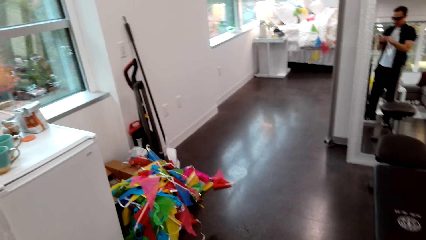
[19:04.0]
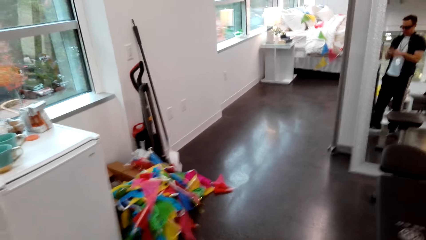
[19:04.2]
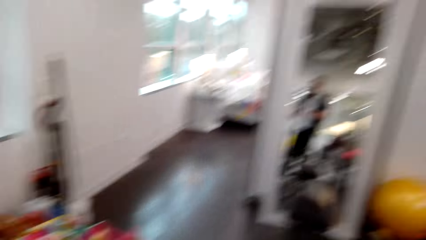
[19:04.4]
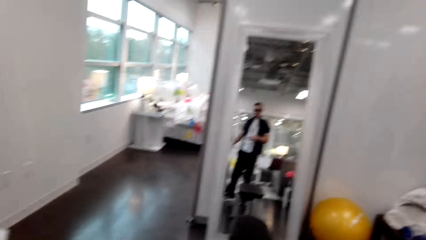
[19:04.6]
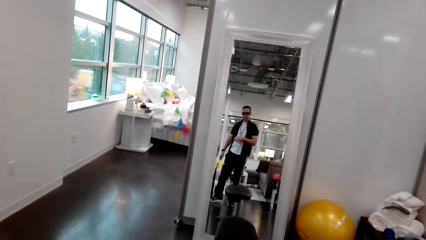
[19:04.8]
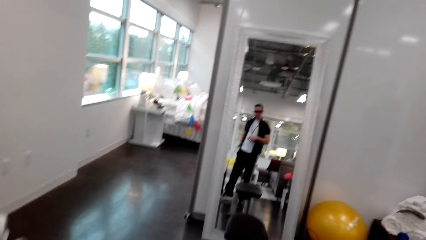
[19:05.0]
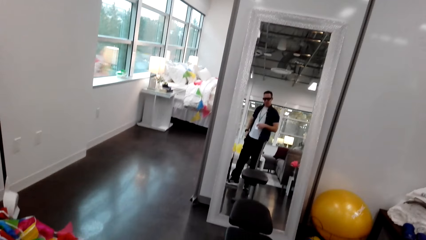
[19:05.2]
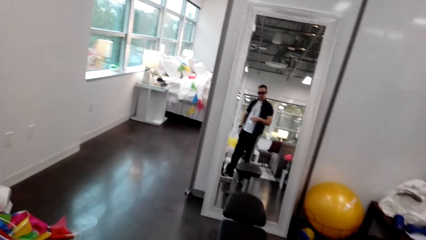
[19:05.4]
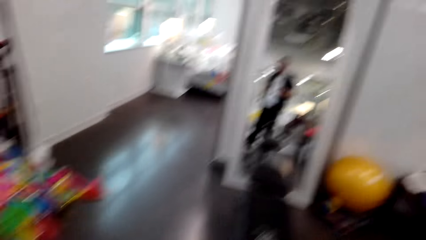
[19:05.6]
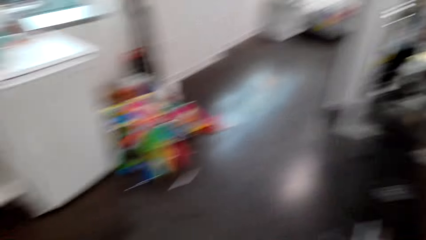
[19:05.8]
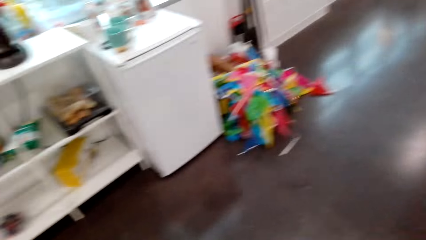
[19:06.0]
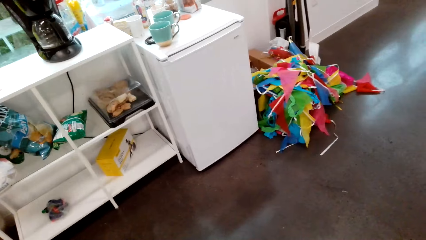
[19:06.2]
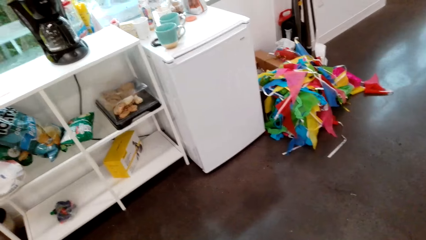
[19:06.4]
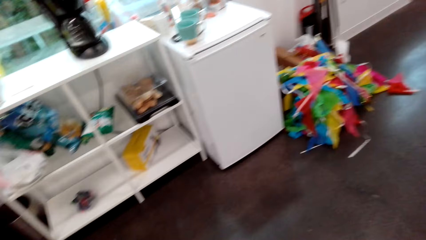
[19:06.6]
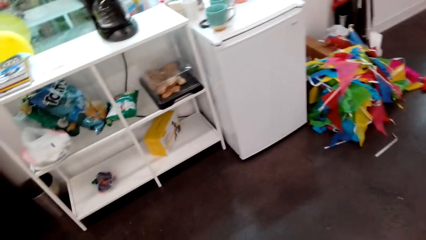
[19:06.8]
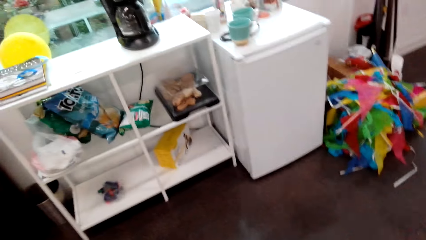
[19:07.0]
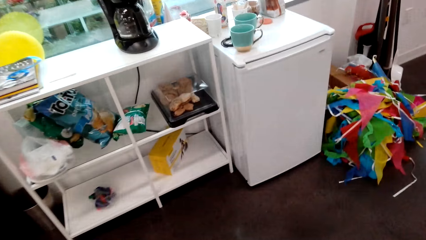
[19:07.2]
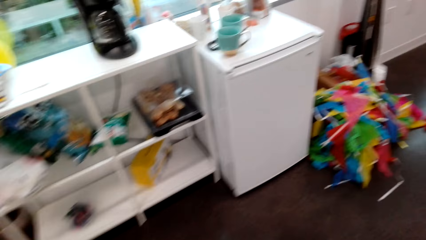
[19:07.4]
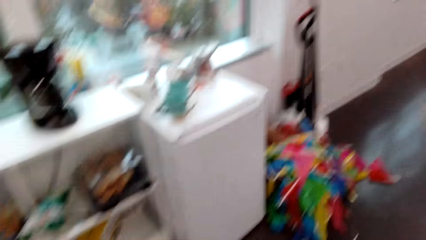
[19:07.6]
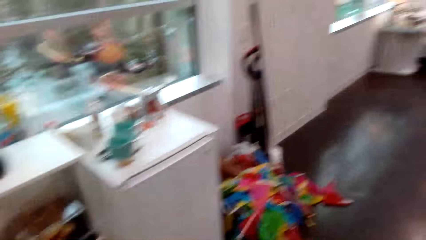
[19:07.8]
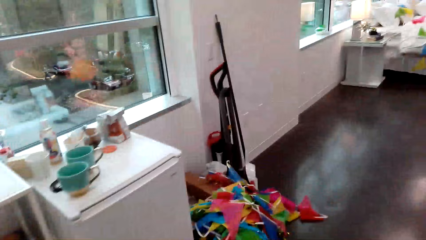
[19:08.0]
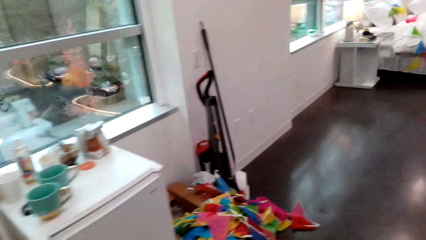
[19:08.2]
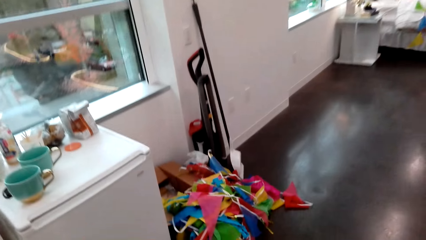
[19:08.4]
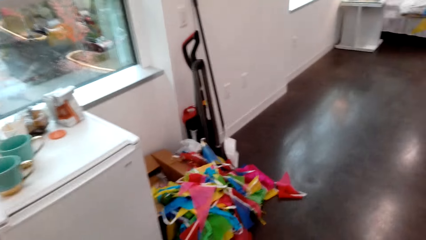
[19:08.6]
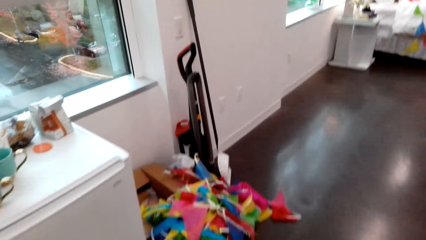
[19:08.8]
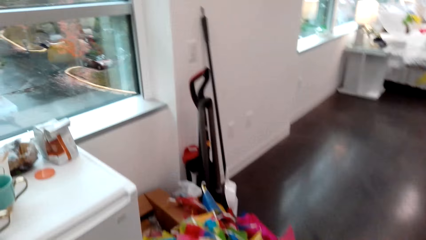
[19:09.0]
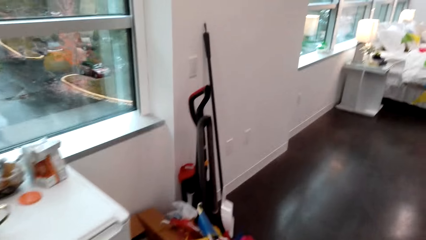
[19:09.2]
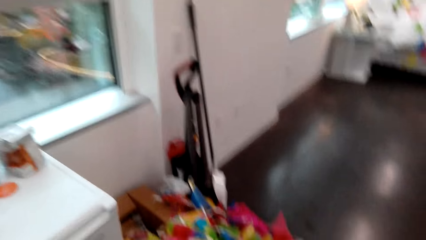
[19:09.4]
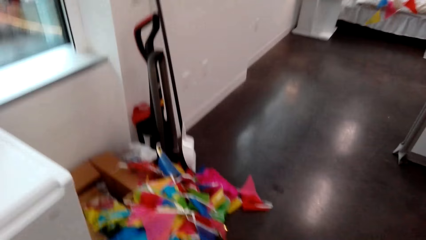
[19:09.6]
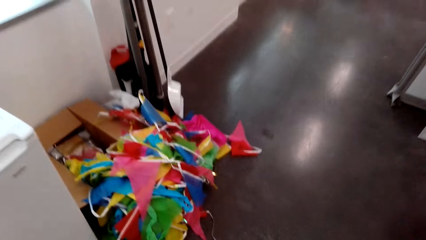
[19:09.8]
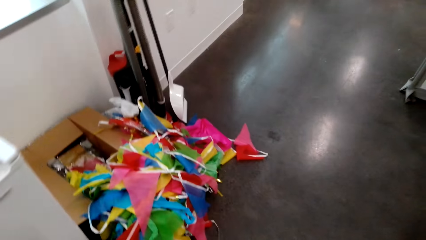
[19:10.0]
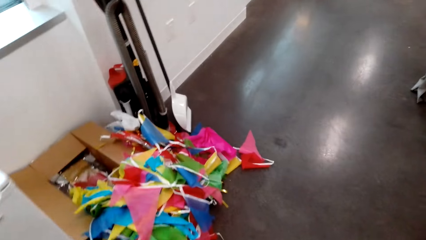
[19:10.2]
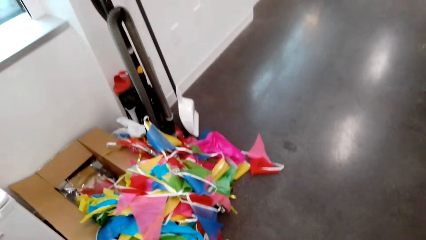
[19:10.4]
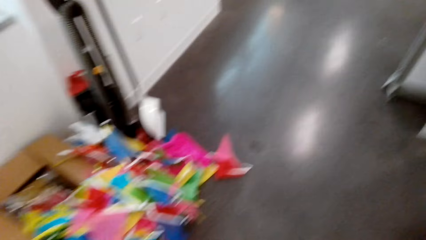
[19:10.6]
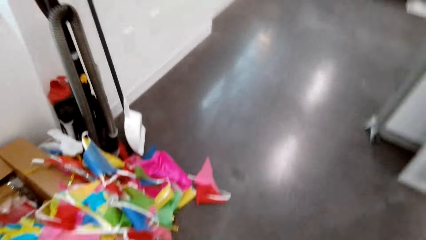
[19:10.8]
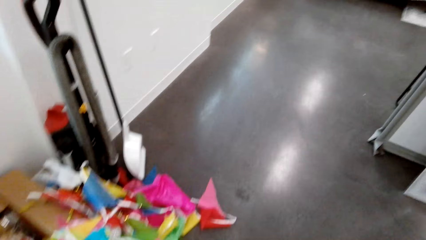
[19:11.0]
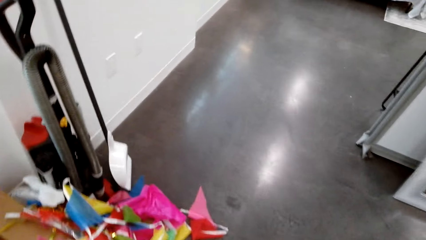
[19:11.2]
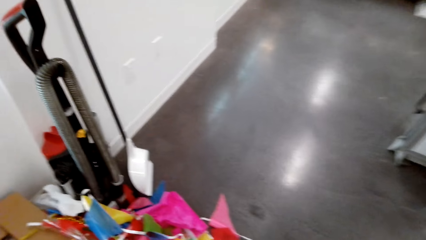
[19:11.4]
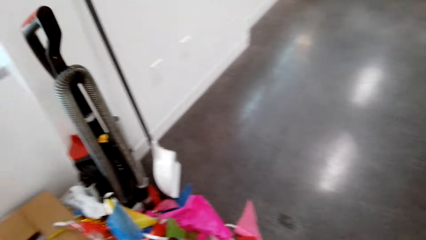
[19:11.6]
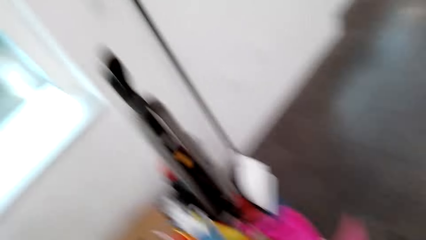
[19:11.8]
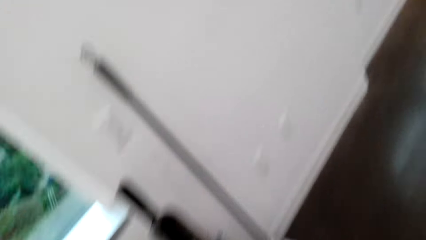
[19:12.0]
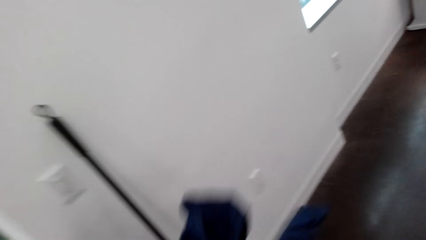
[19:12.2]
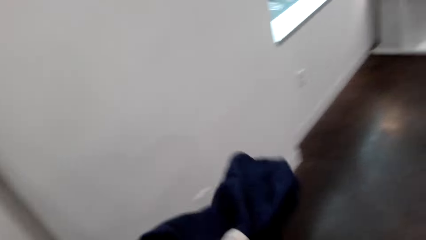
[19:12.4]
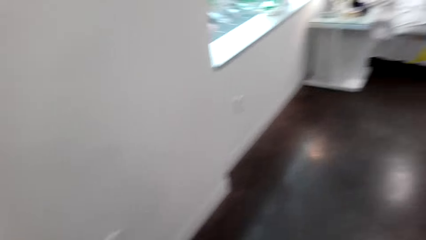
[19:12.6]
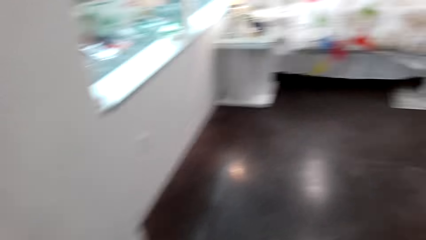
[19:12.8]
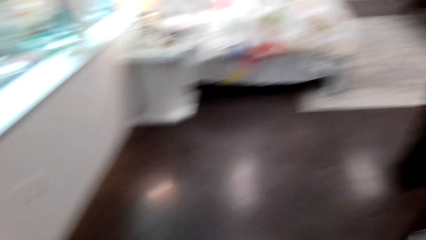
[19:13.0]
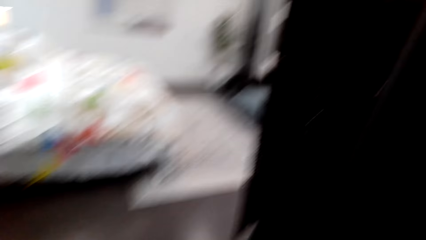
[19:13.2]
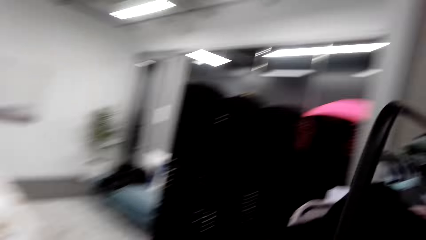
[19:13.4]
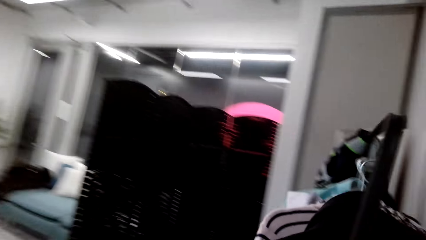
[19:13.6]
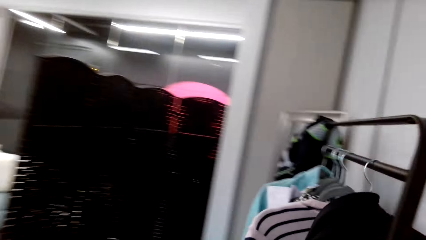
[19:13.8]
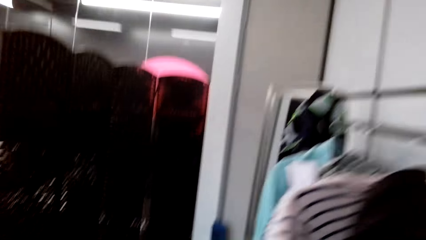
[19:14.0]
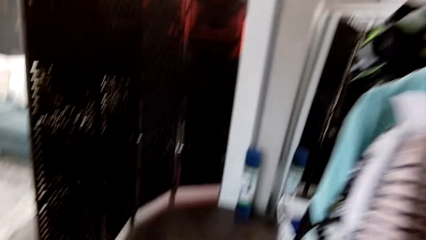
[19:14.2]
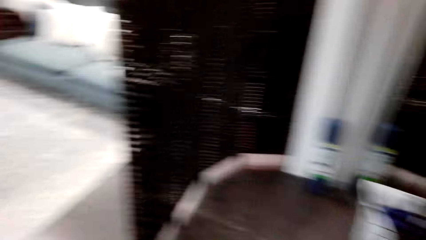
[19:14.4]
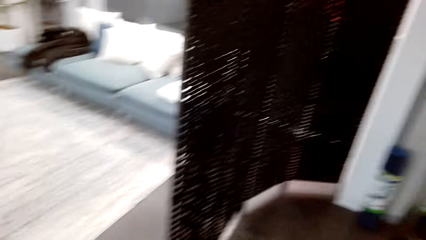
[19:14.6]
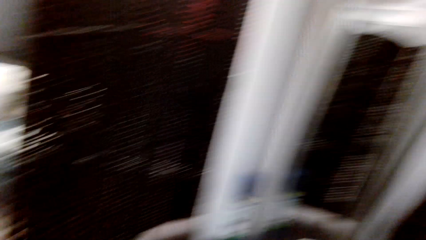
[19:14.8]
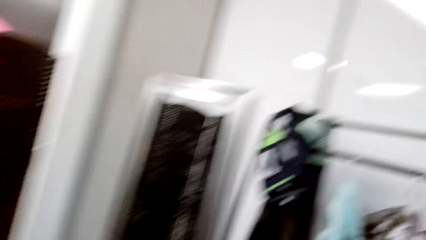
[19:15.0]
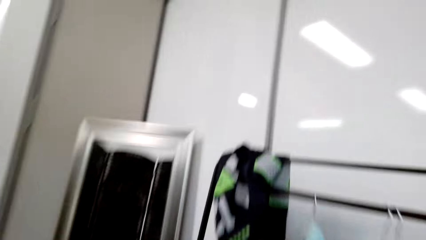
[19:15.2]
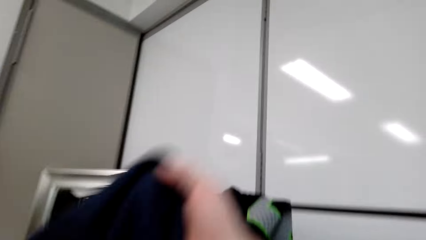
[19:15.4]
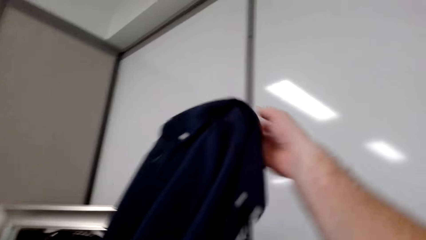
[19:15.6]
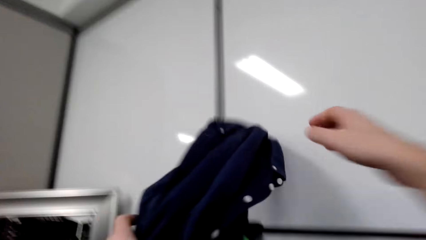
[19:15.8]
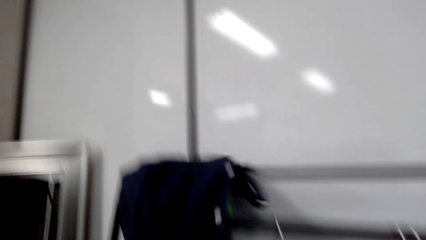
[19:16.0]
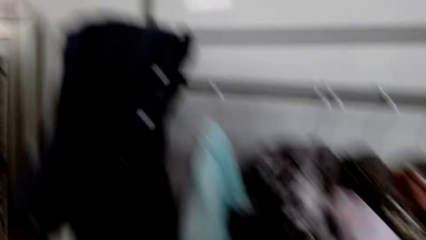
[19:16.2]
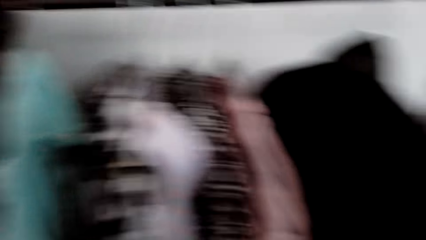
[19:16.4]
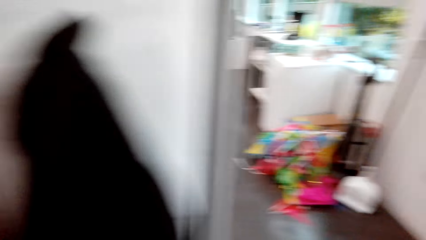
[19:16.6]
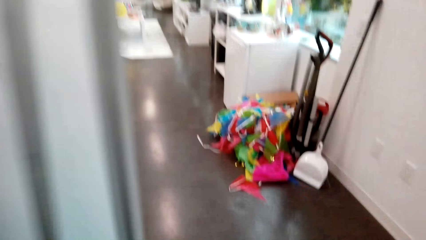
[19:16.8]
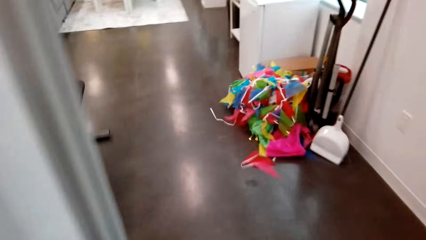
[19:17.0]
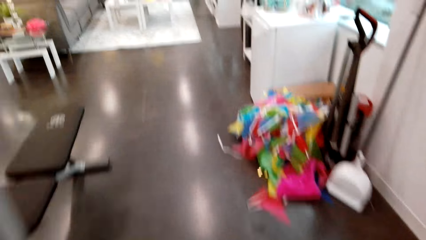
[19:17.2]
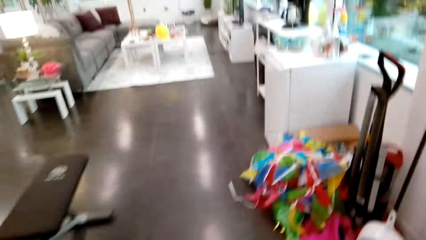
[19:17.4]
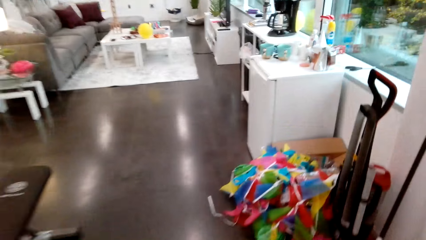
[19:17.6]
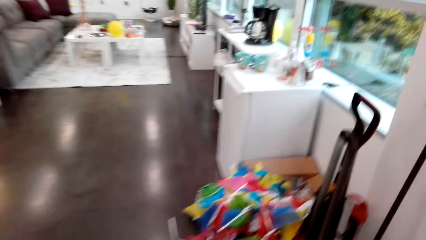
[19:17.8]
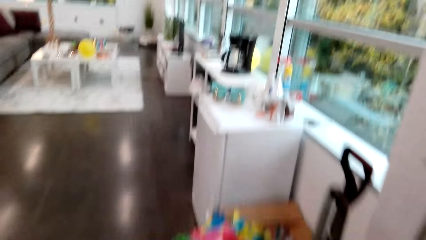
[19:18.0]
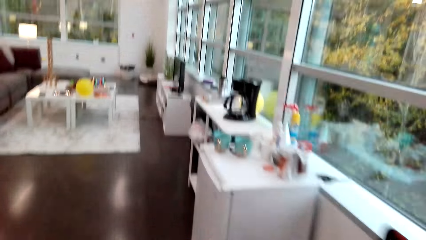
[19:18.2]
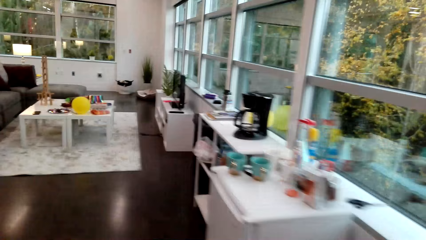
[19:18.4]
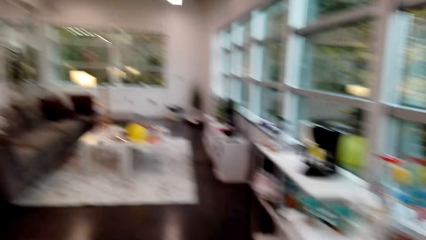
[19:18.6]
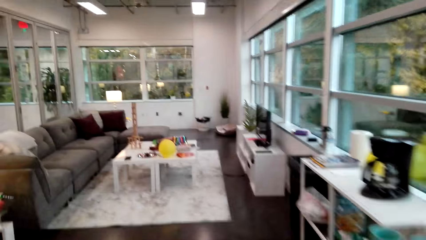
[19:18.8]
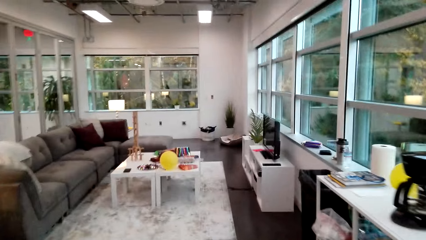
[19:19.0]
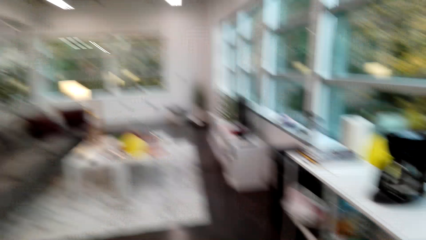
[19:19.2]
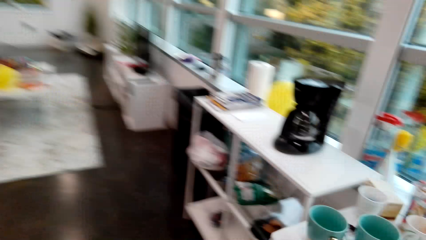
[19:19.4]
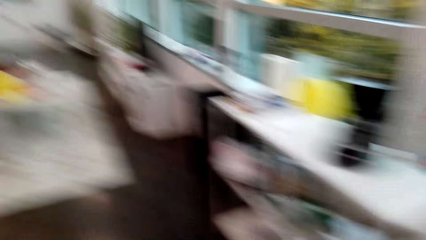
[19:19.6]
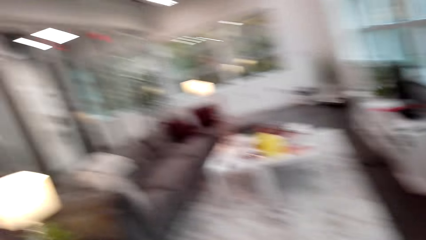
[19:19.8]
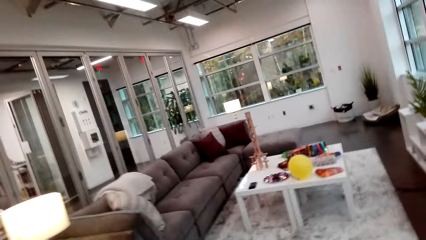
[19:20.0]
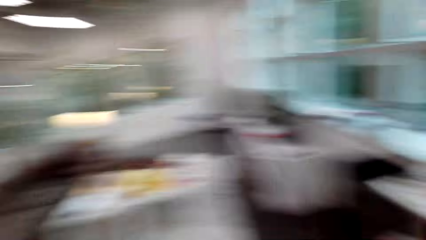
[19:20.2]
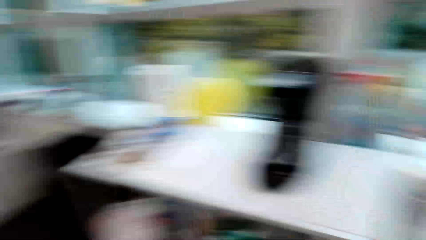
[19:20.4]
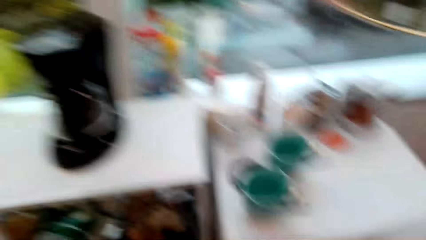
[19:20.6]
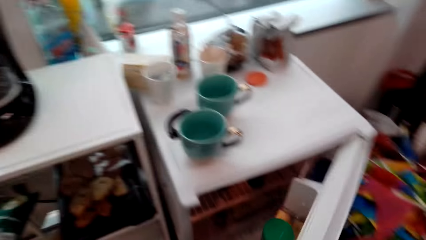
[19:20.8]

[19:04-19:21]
The camera wearer looks at the mirror. They converse with a person, walk around the room, throw the shirt on the clothes stand, walk back to the living room and converse with the person.
